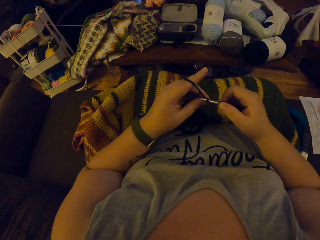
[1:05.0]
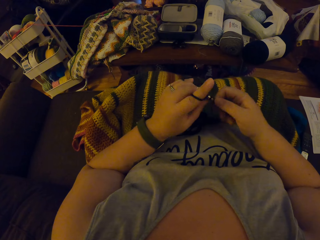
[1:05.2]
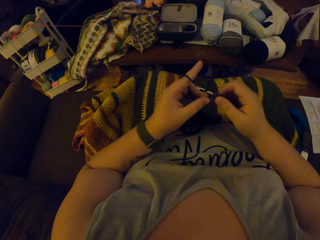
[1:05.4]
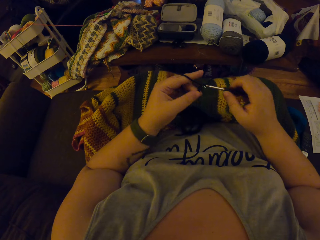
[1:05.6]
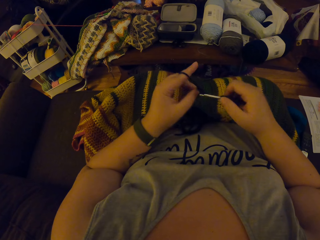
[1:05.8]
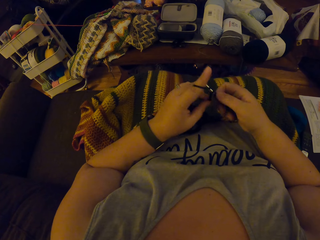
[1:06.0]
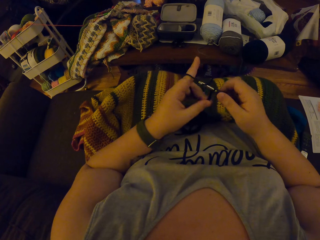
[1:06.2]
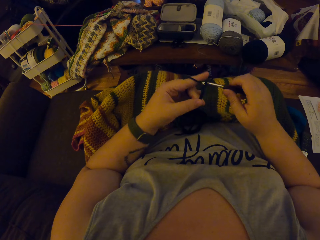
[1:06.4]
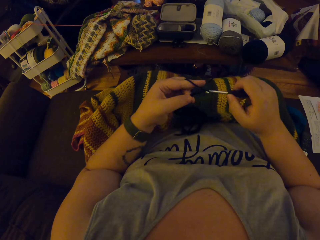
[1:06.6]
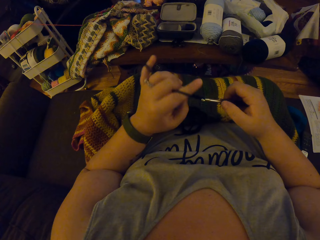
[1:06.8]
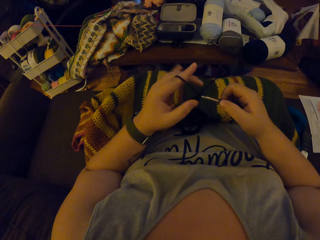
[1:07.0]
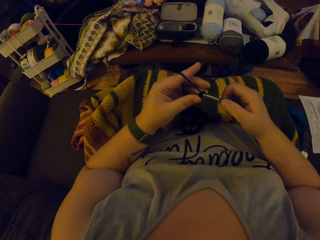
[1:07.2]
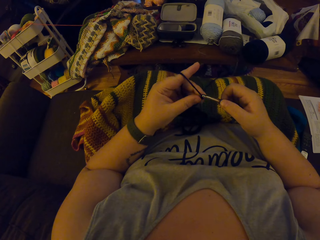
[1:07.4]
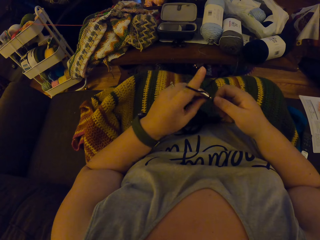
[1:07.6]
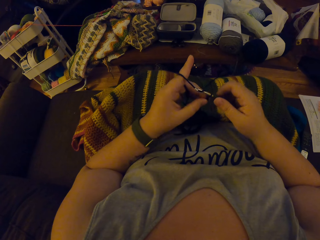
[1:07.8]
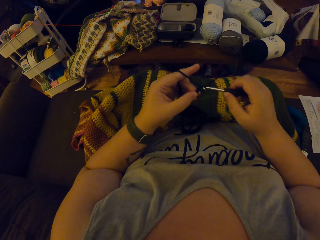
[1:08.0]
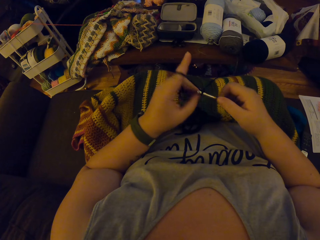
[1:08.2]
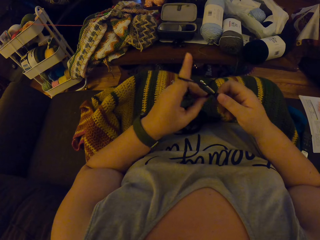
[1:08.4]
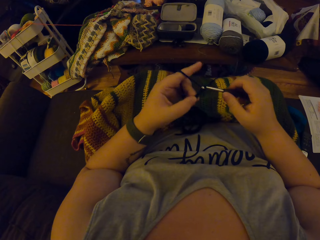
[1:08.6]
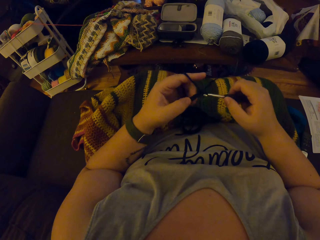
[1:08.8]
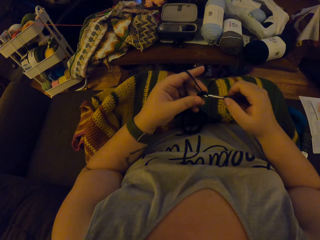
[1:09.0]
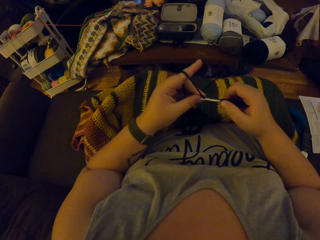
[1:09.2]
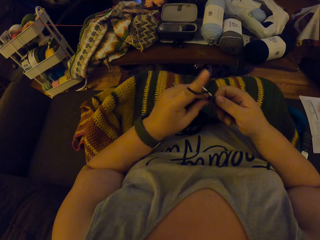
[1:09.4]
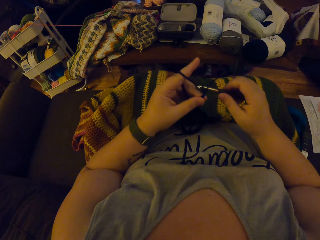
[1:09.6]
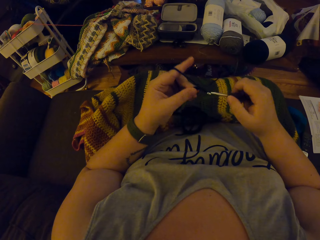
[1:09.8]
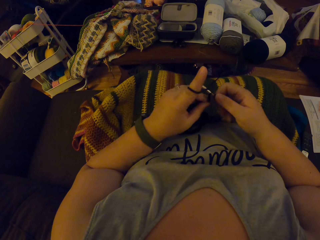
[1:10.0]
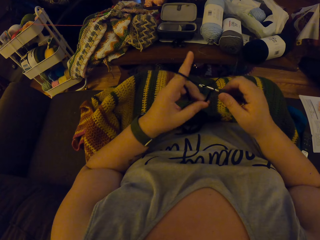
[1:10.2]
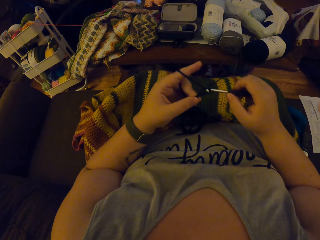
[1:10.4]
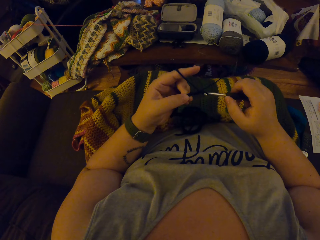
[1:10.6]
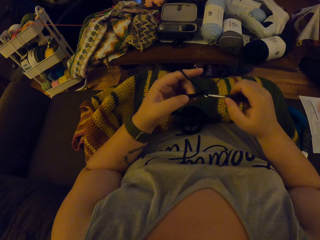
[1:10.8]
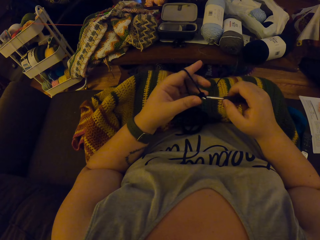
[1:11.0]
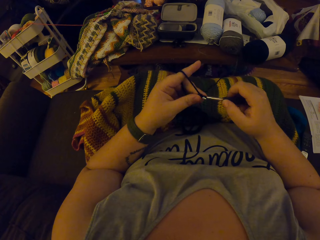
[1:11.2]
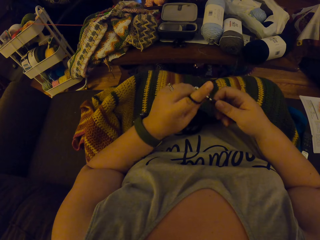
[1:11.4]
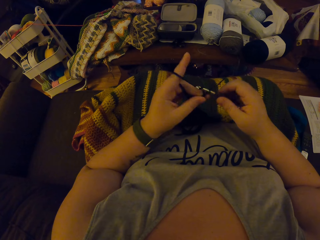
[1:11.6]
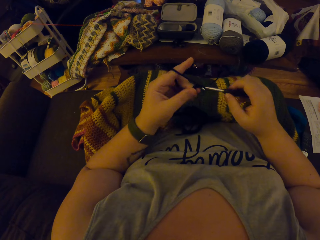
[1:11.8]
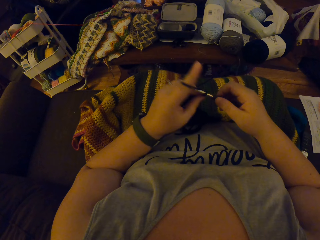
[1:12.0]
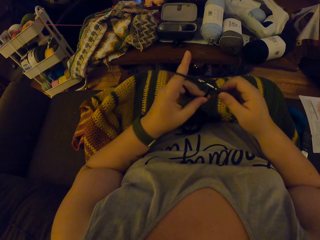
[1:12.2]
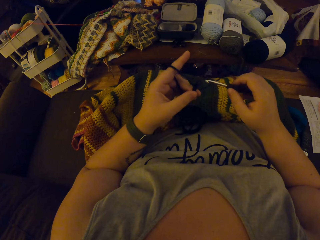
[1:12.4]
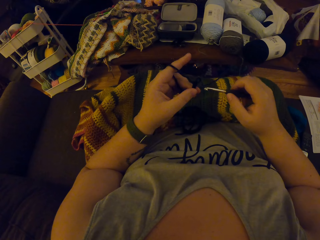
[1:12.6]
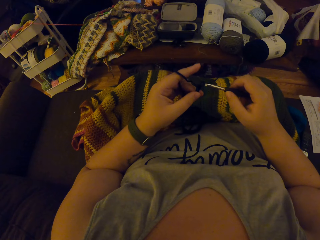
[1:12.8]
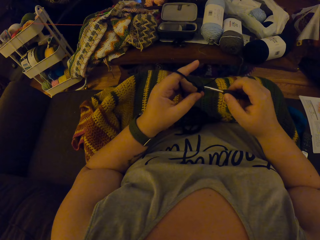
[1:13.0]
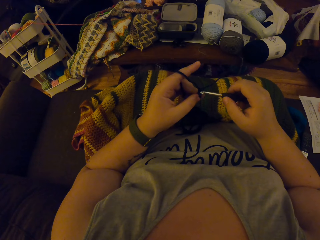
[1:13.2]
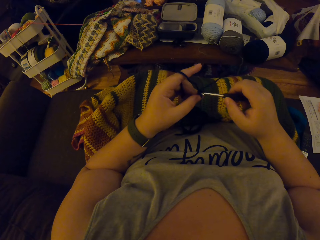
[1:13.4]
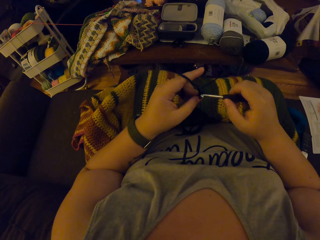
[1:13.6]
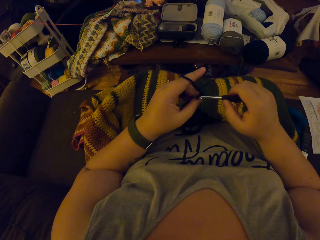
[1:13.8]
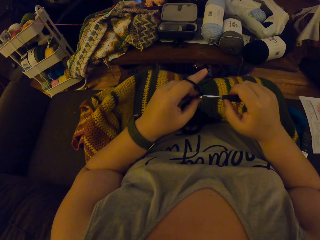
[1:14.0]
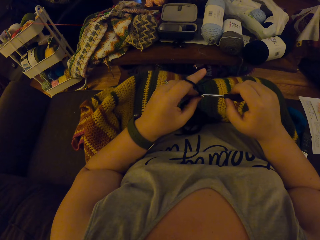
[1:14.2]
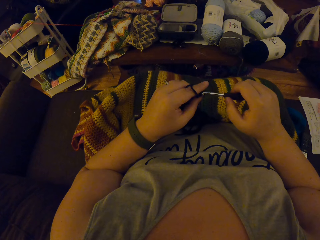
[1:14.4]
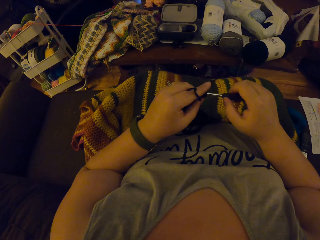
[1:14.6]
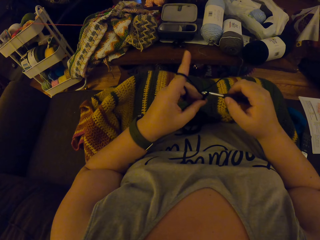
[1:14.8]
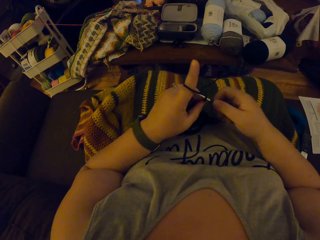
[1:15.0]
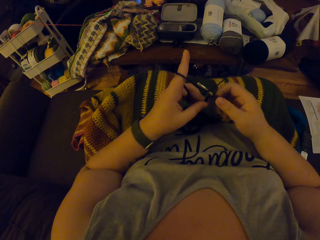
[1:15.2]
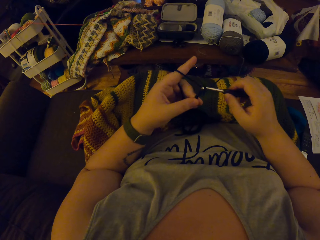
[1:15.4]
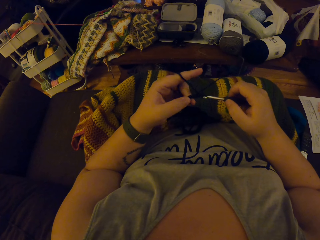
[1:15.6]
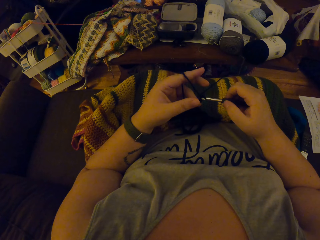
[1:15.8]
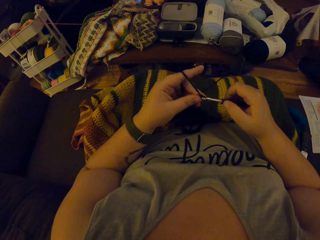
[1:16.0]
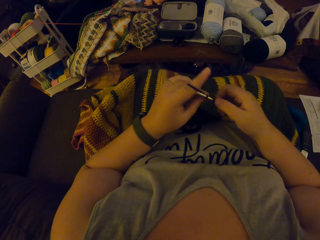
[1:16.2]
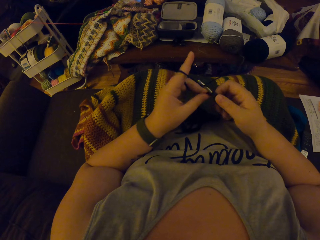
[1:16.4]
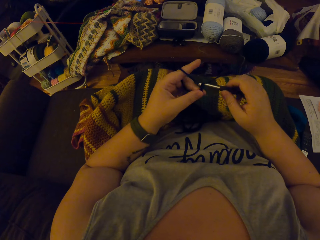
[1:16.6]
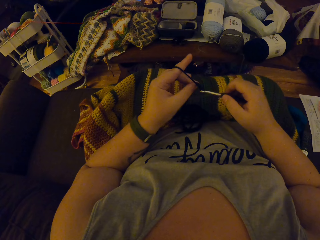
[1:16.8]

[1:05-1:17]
The camera wearer pulls the thread with his finger. He knits the sweater fabric. He holds the crochet hook. He knits the sweater fabric.

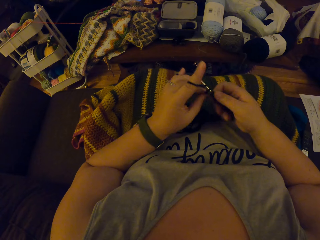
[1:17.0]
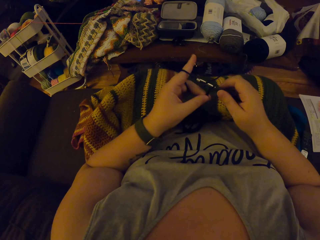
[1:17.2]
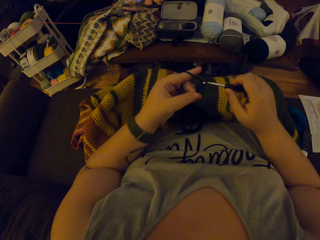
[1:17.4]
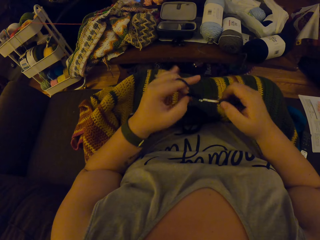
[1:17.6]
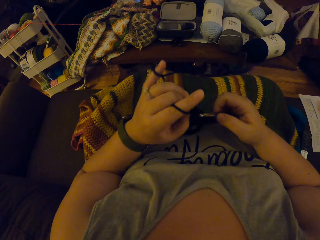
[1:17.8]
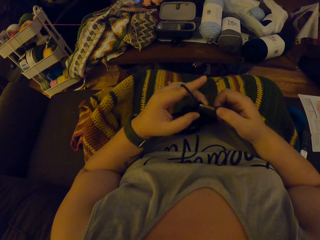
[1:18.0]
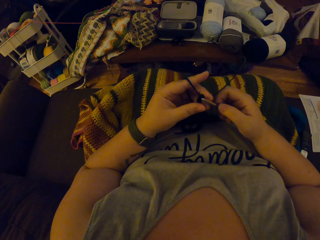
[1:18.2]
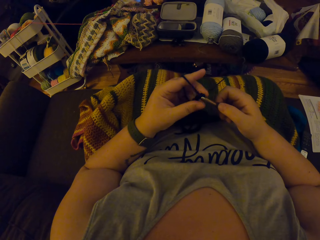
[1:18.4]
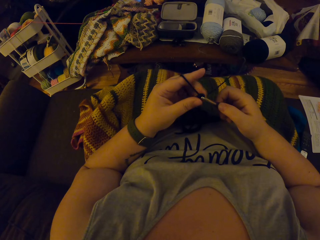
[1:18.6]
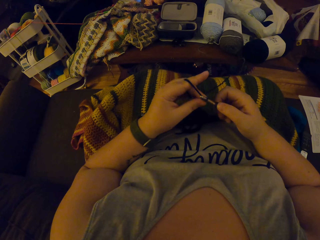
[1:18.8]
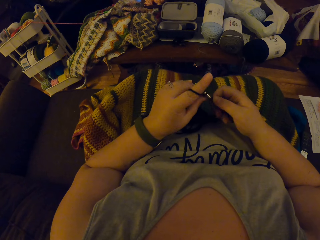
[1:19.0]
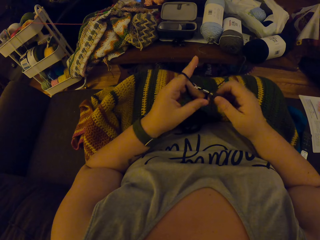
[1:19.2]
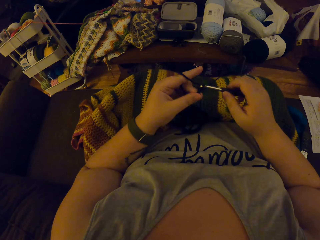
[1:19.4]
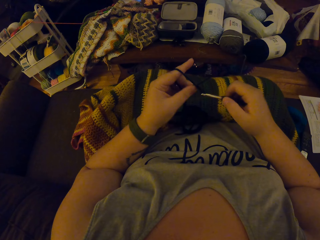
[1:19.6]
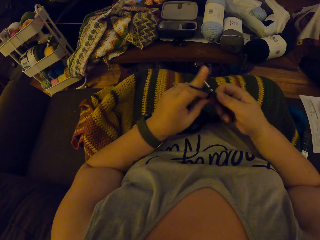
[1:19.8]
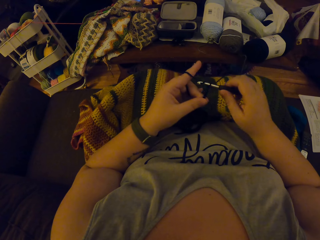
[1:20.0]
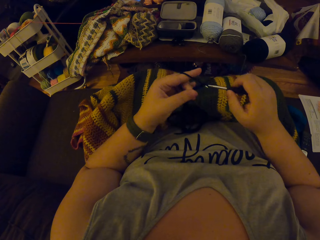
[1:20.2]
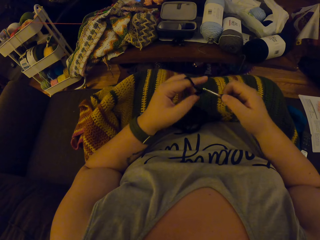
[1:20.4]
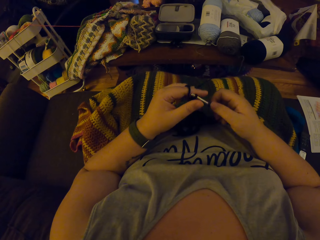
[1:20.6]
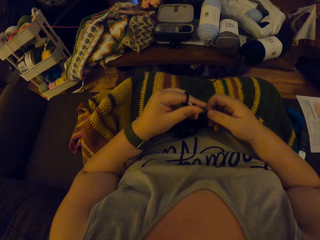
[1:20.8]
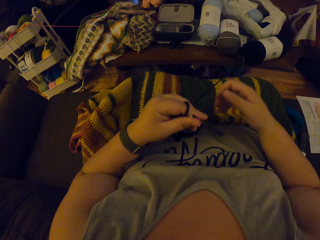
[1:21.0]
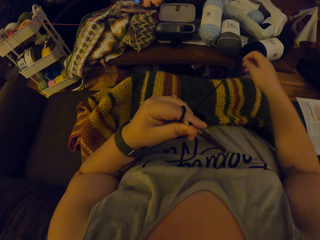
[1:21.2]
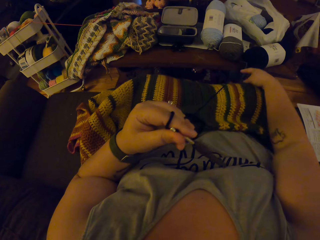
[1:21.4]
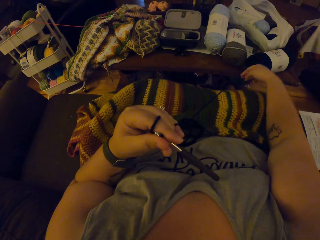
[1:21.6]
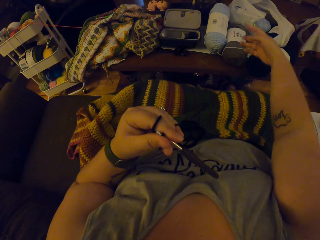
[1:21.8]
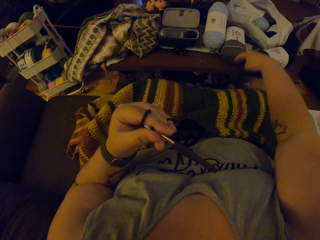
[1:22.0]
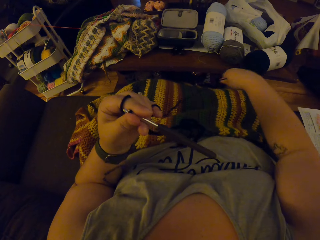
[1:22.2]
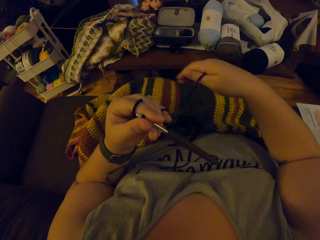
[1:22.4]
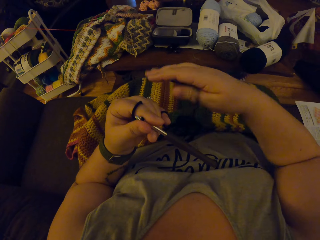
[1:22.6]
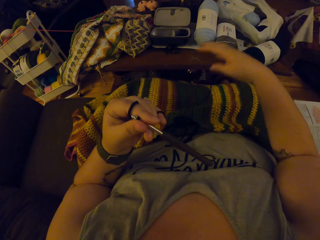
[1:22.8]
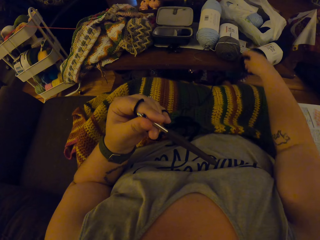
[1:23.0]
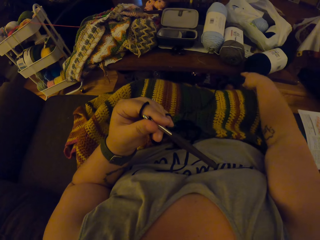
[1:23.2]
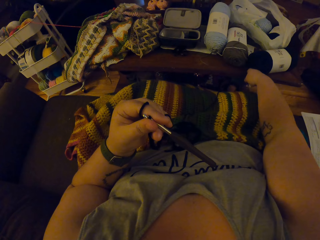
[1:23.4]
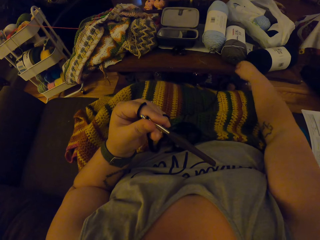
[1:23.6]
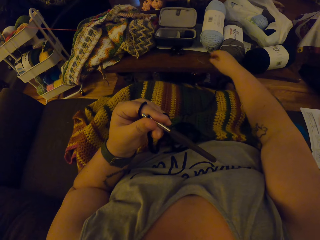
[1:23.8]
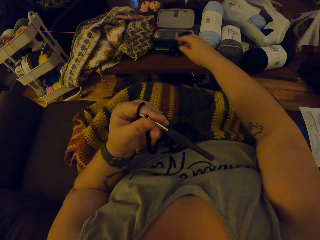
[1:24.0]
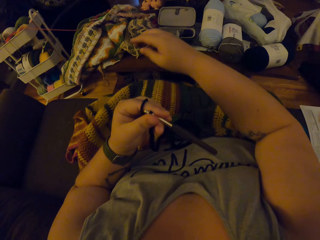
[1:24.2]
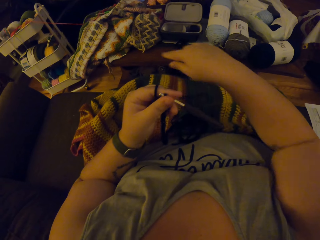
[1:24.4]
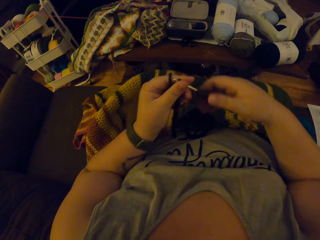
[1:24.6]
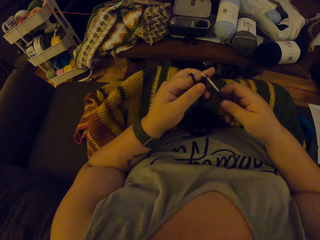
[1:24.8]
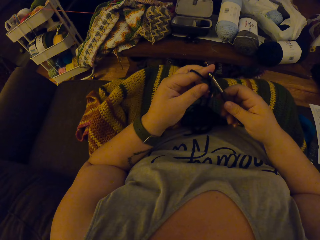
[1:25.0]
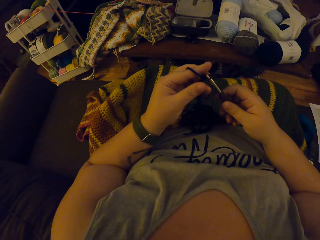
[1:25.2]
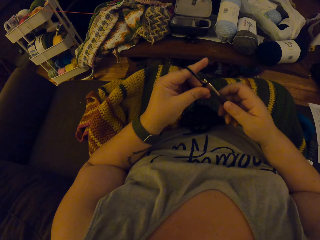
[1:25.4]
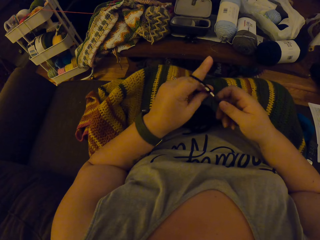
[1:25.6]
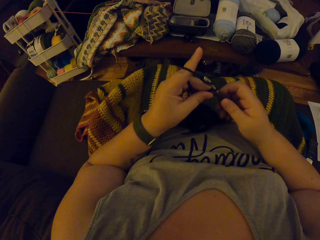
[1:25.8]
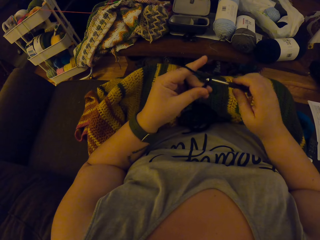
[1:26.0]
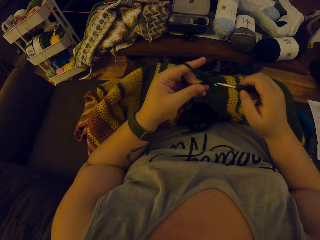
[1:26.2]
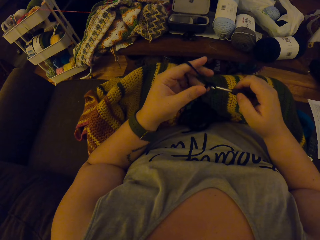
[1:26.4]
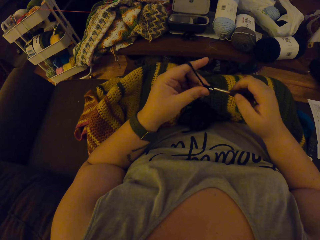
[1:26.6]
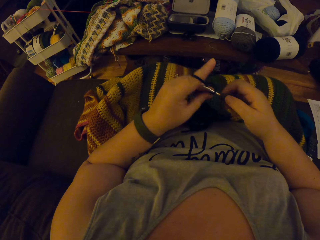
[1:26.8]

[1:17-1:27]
The camera wearer pulls the thread with his finger. He knits the sweater fabric. He holds the crochet hook with the other hand. He pulls the thread from the cotton yarn. He holds the crochet hook with the other hand. He knits the sweater fabric with the knitting pin.
